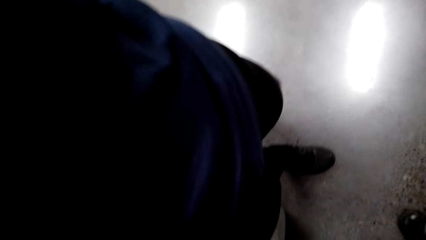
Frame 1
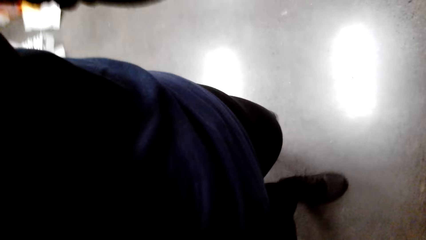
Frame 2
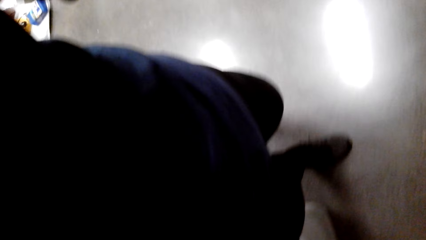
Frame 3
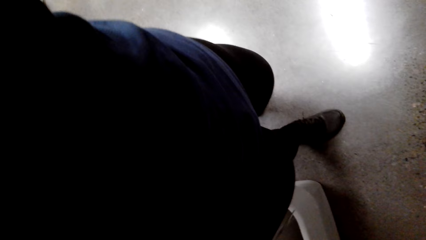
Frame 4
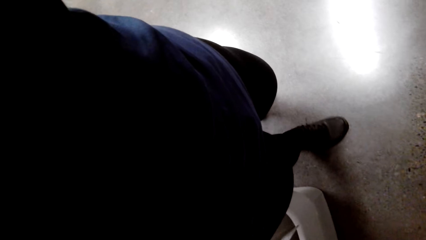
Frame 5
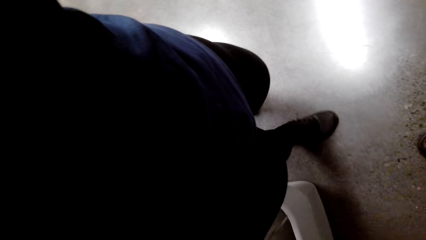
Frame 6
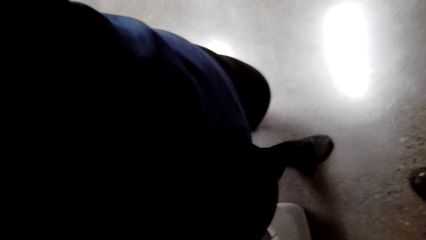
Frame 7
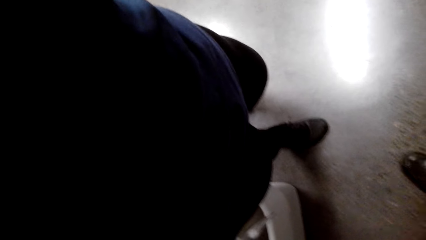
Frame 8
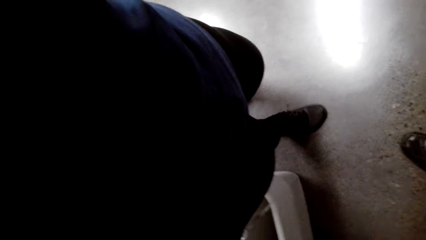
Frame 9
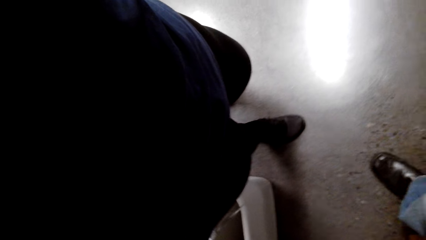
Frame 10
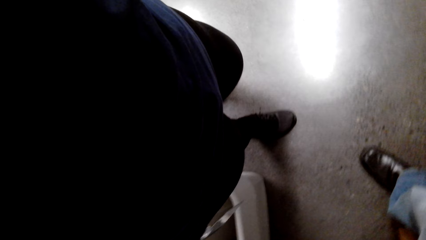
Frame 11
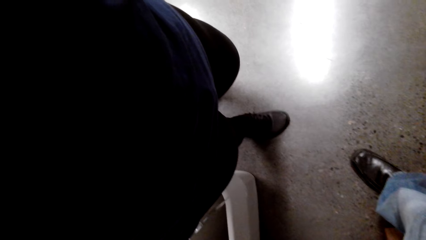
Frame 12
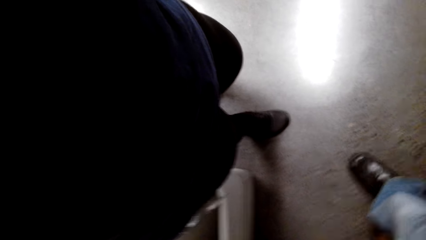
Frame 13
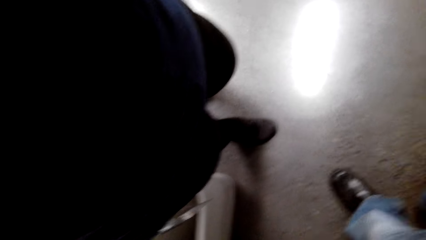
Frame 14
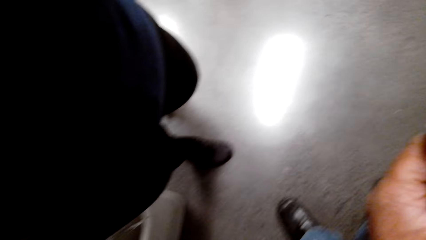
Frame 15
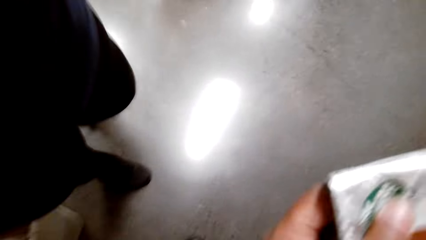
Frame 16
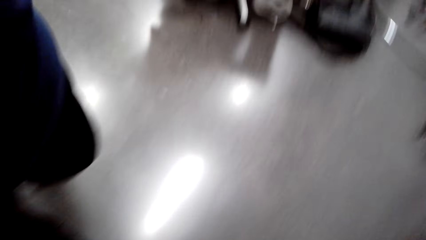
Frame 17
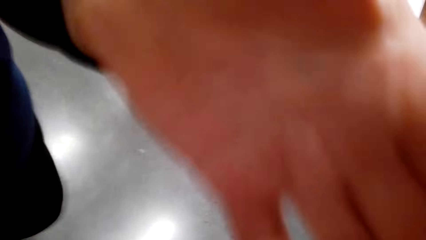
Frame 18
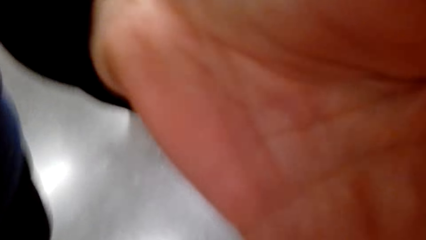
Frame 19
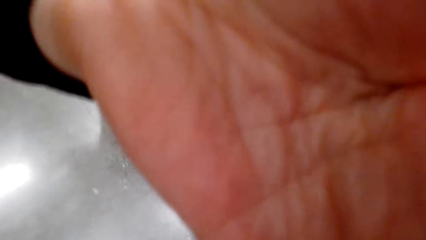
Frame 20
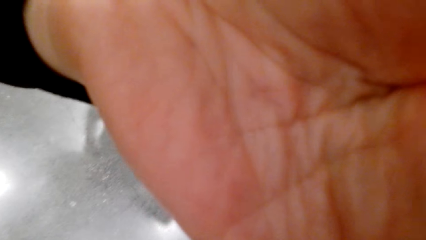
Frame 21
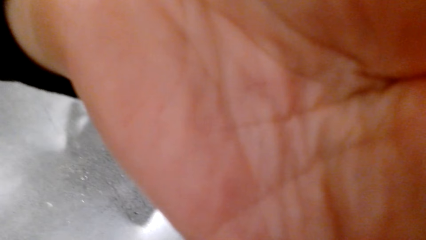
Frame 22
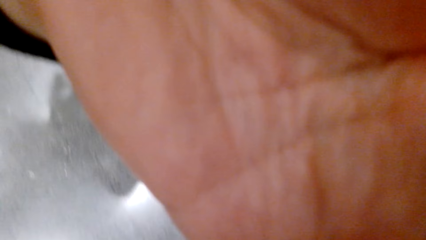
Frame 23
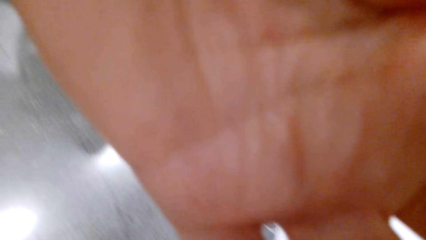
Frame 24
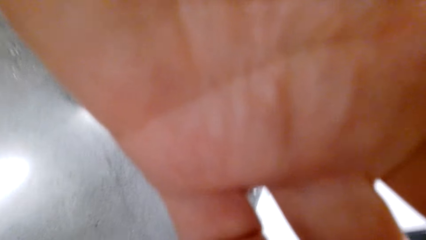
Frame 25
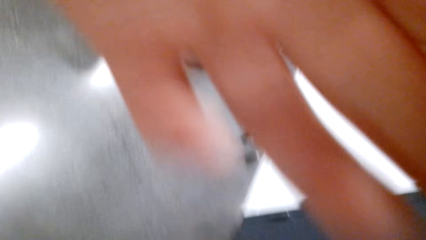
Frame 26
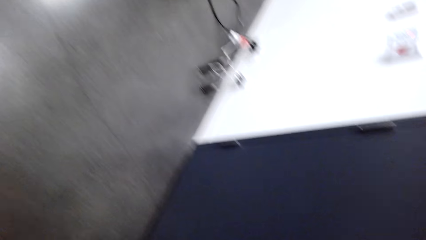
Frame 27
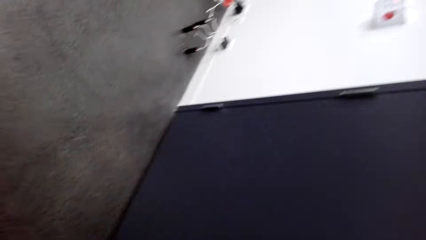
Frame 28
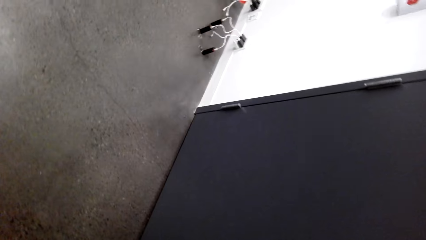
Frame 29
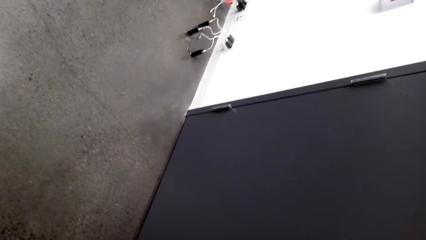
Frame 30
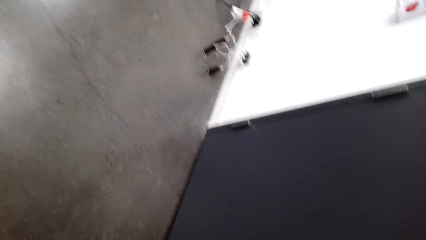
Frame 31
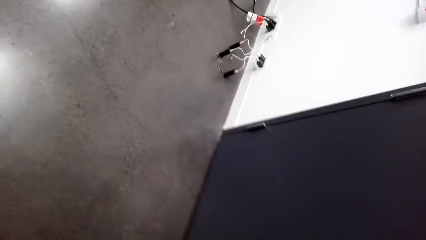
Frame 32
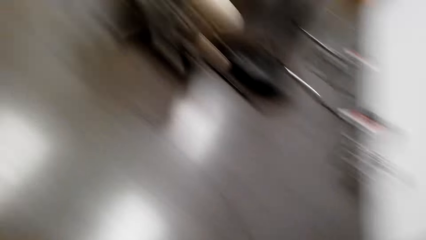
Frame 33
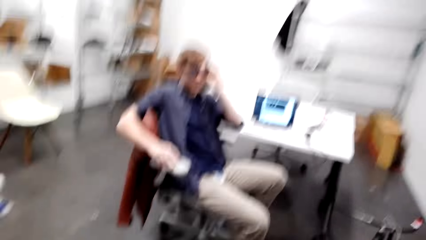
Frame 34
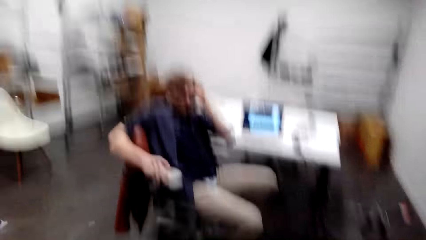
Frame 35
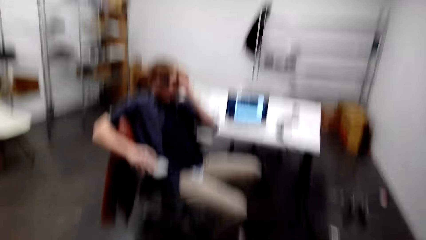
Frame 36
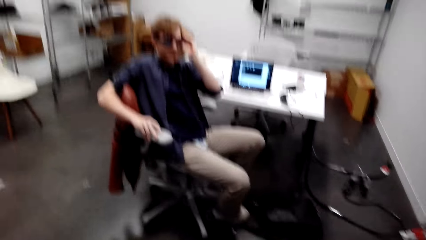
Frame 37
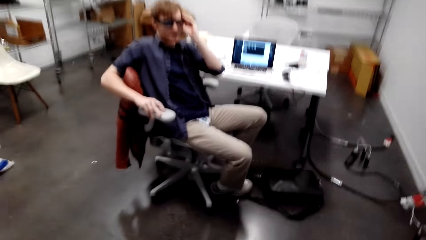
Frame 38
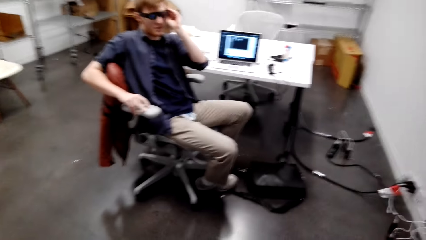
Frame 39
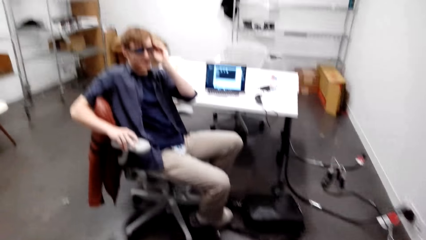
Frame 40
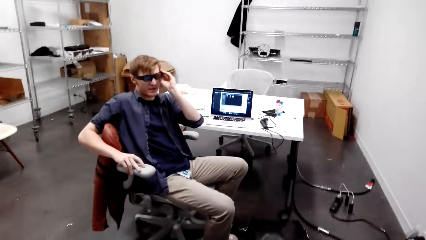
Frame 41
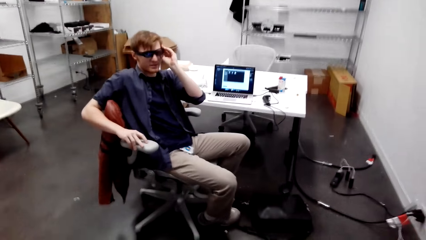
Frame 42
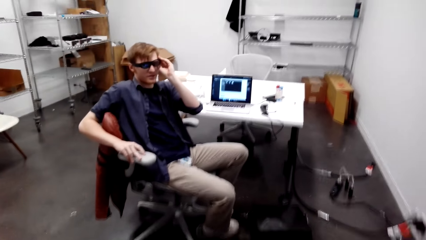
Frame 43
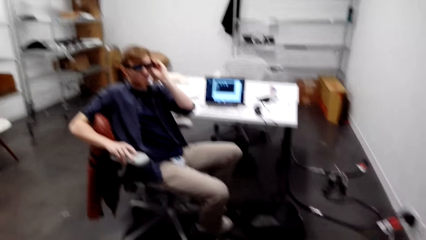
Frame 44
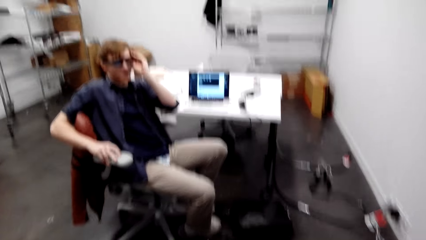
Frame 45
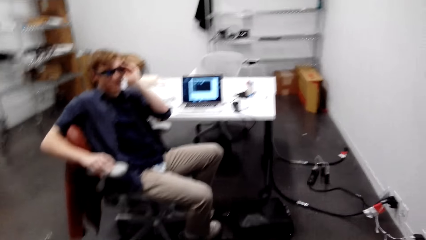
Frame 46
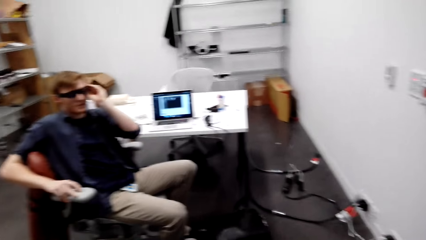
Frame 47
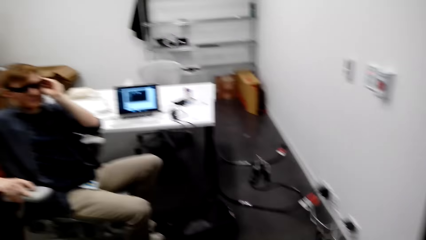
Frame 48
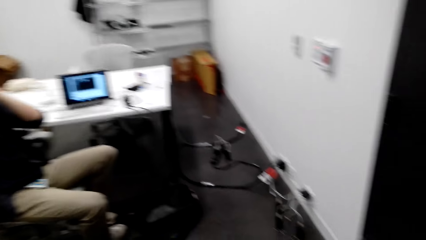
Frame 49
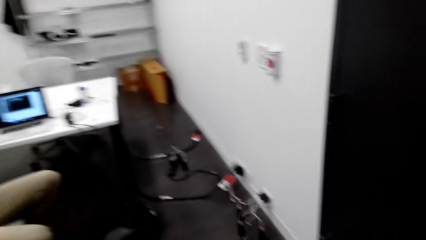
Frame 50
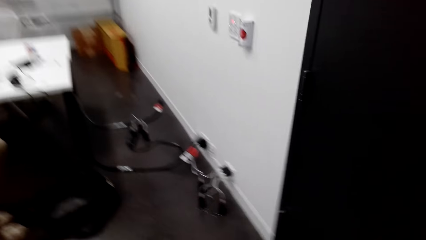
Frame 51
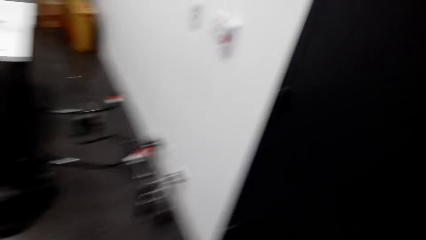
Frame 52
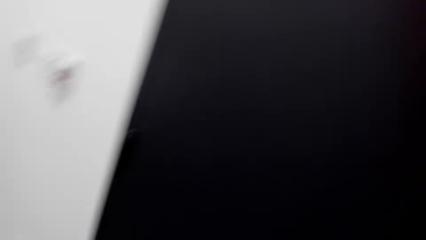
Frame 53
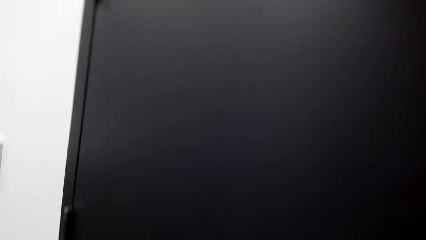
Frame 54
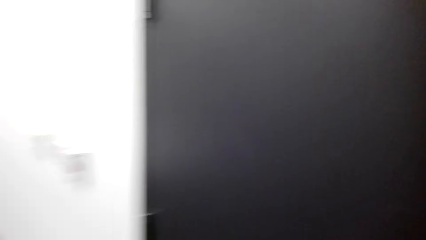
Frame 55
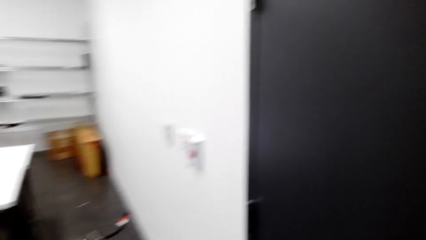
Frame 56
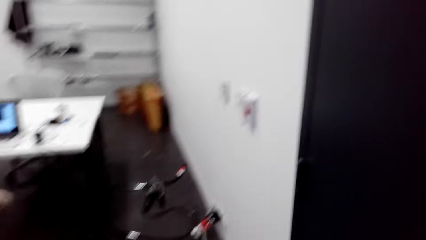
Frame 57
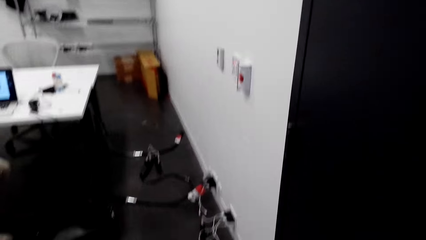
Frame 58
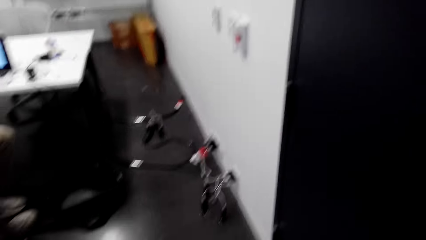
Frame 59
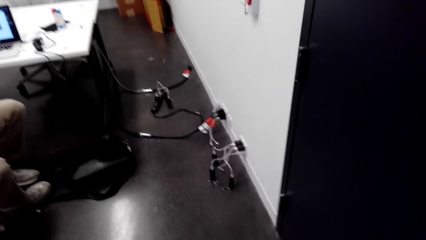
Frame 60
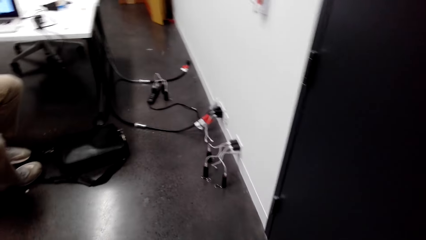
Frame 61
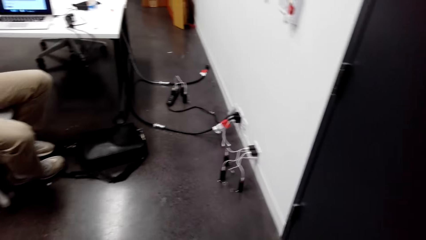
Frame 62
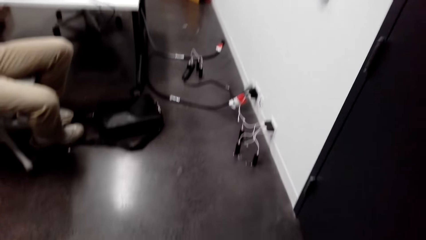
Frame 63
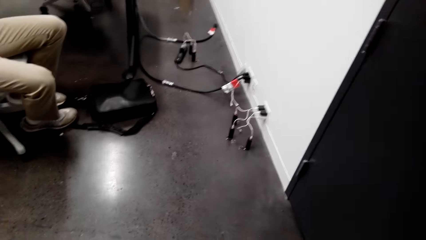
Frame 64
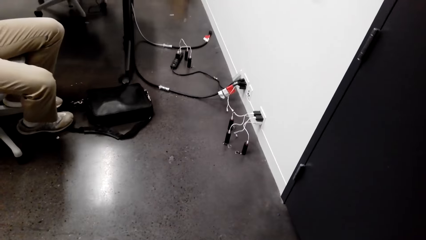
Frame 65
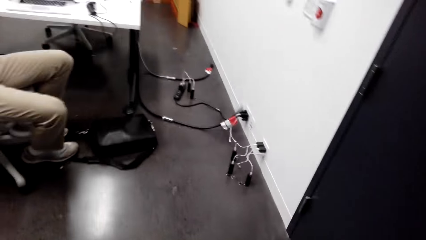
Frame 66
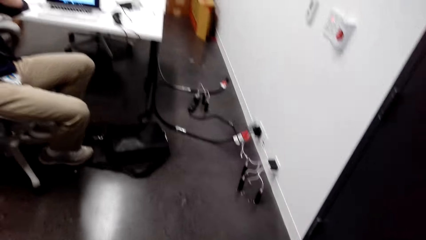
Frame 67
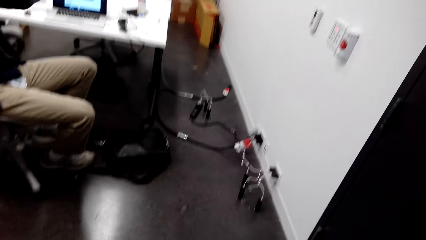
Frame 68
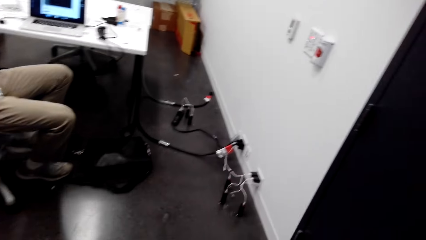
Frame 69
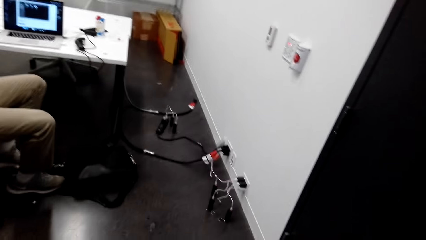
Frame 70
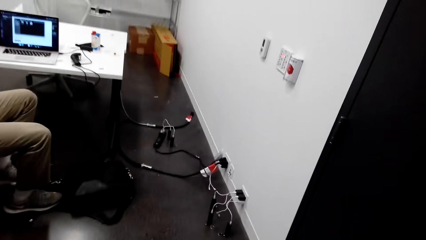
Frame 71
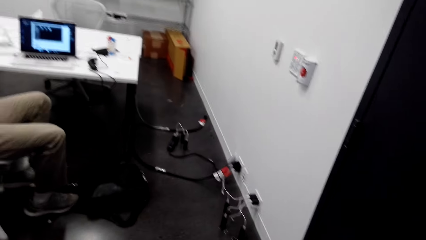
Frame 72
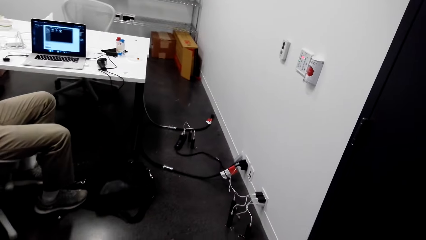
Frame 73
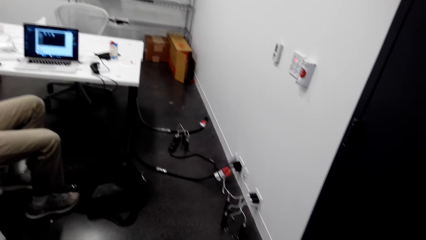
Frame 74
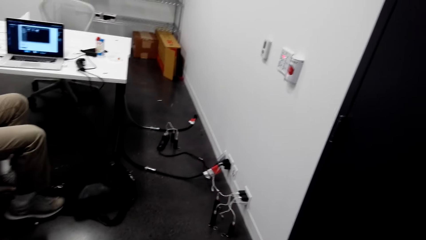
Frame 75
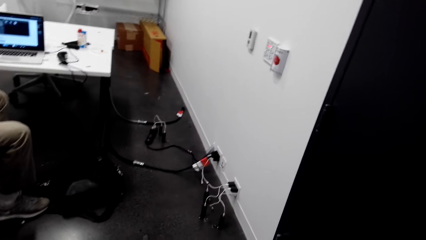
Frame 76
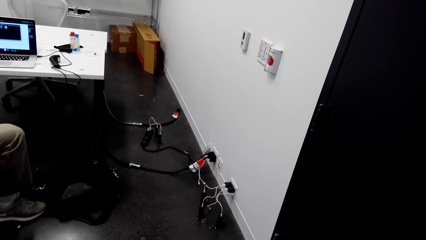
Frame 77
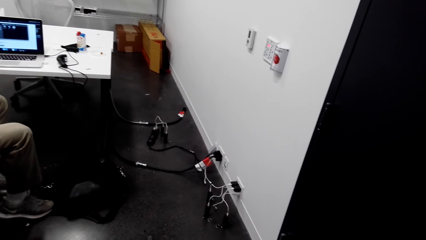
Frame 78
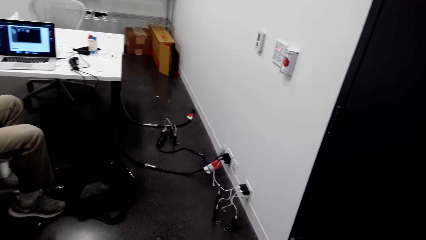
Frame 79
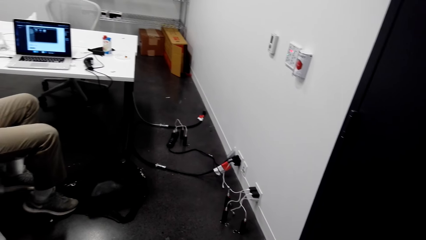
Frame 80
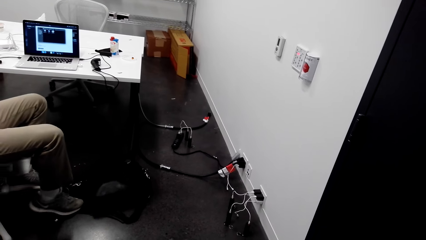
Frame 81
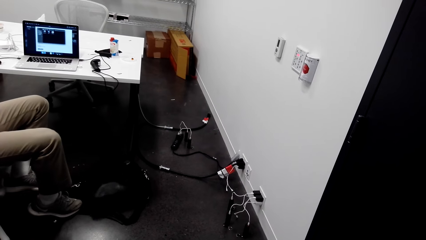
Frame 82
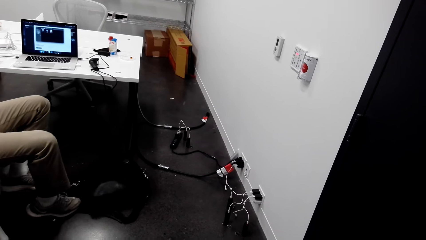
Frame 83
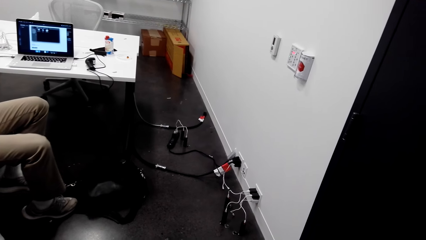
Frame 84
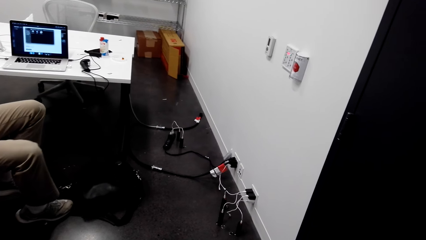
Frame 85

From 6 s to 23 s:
The camera wearer looks down. A woman adjusts the camera of the camera wearer. The camera wearer fixes the camera. A man holds the sunglasses. The camera wearer looks at the man. They move. They knock at the door.
